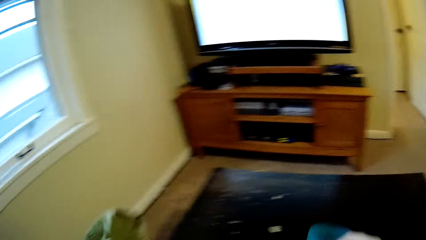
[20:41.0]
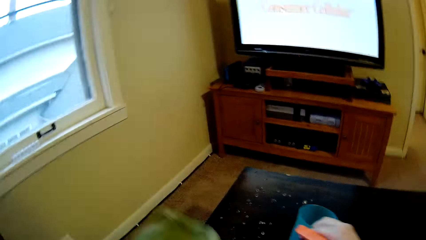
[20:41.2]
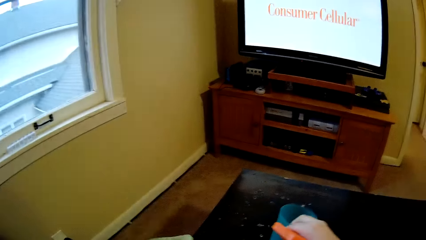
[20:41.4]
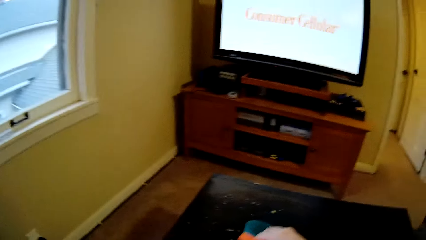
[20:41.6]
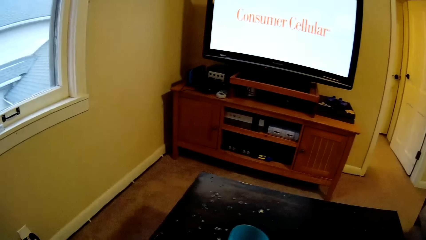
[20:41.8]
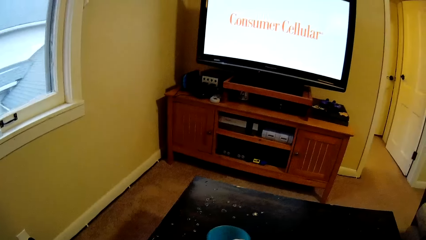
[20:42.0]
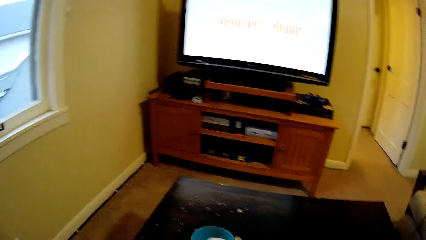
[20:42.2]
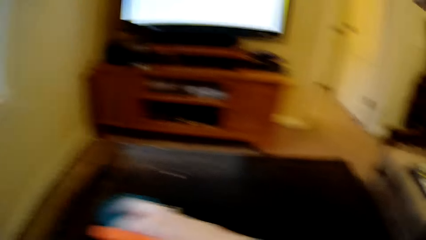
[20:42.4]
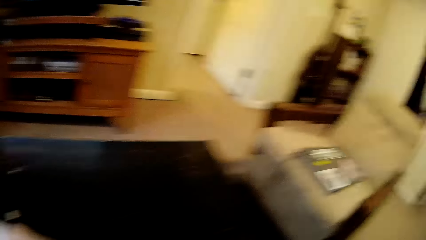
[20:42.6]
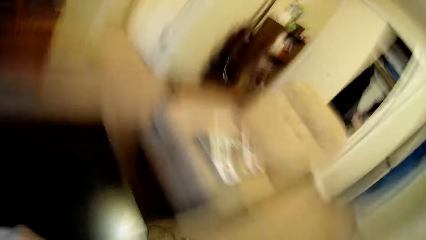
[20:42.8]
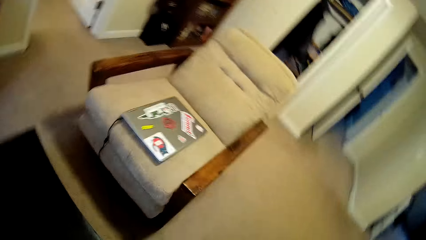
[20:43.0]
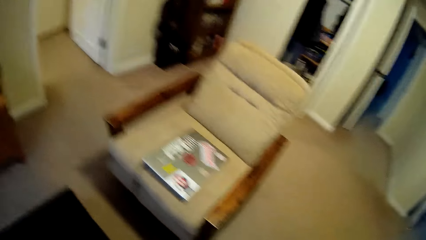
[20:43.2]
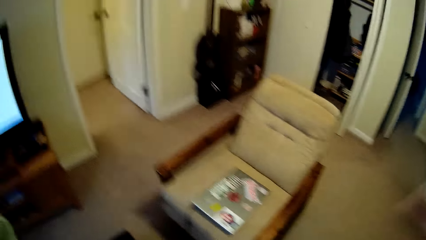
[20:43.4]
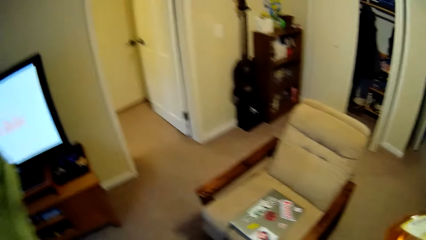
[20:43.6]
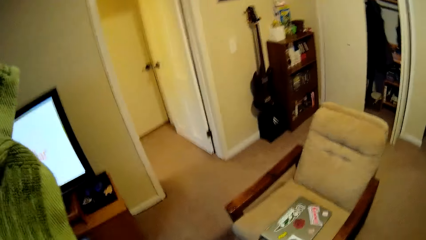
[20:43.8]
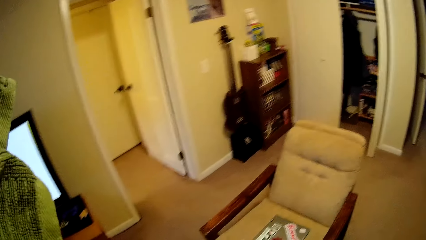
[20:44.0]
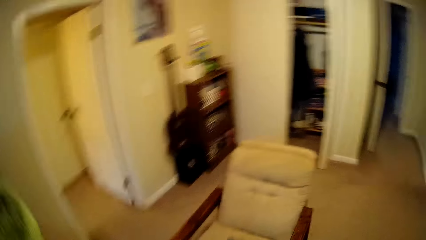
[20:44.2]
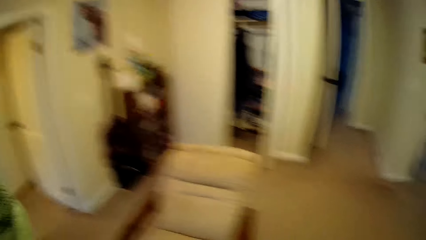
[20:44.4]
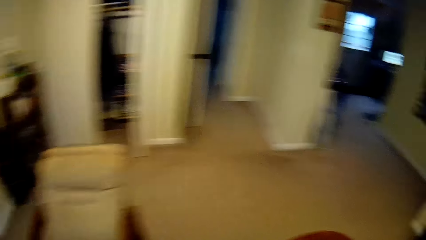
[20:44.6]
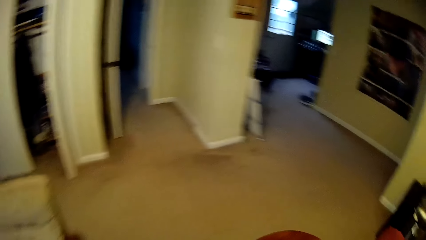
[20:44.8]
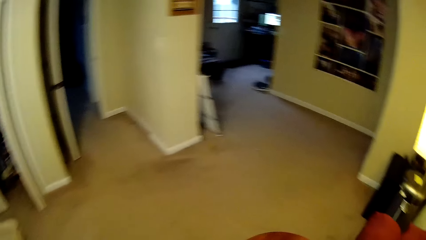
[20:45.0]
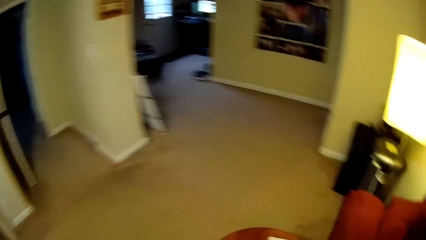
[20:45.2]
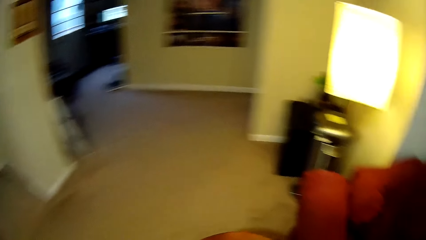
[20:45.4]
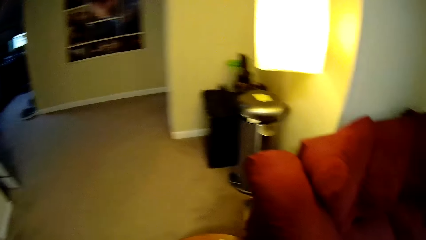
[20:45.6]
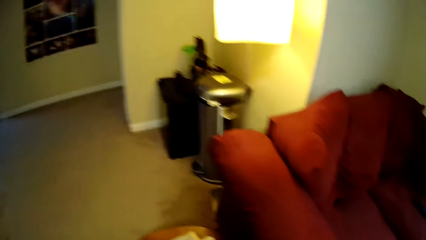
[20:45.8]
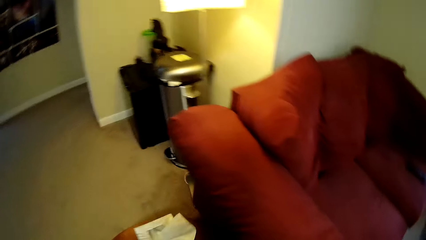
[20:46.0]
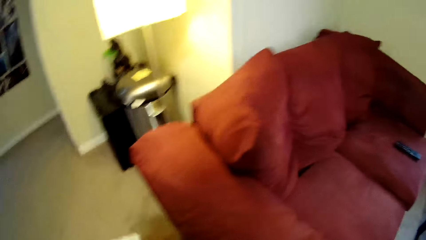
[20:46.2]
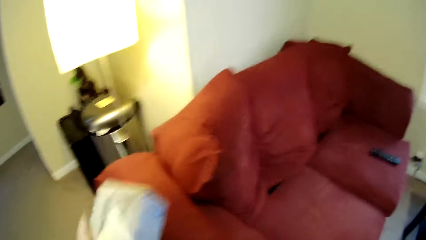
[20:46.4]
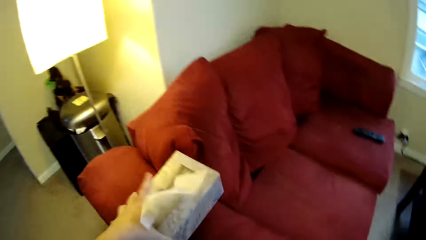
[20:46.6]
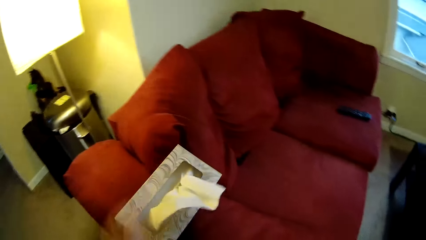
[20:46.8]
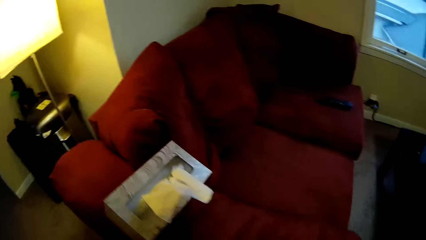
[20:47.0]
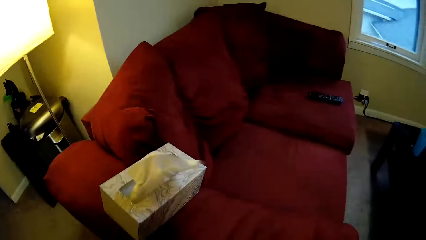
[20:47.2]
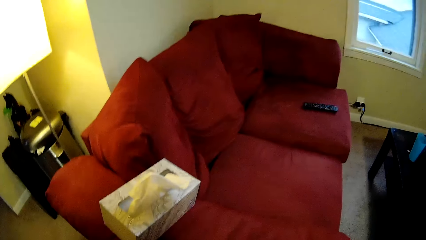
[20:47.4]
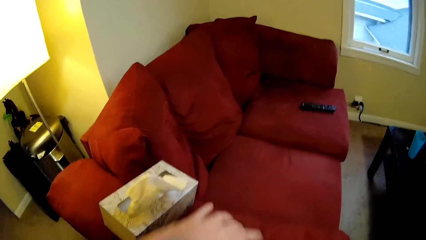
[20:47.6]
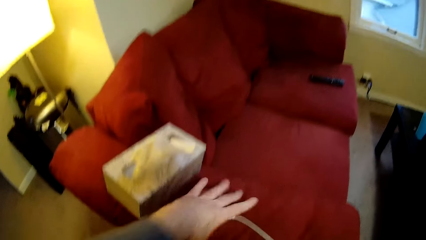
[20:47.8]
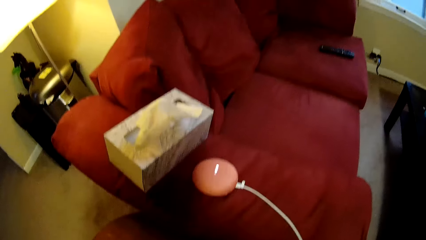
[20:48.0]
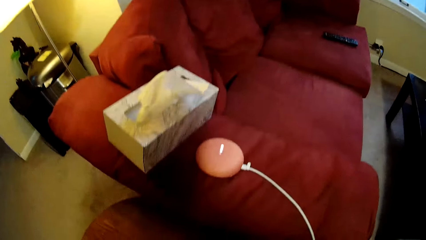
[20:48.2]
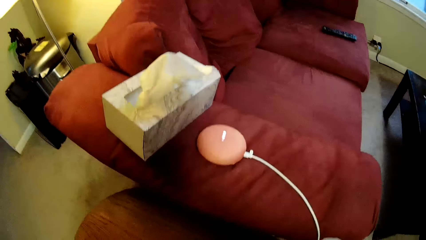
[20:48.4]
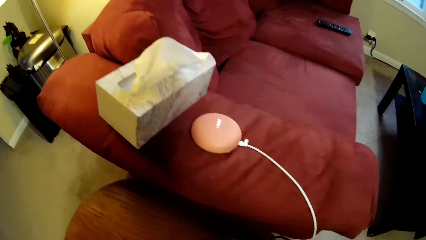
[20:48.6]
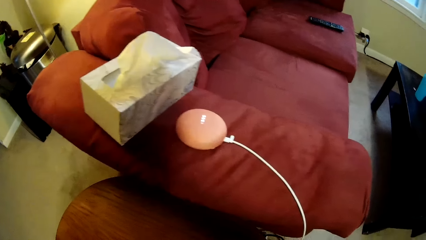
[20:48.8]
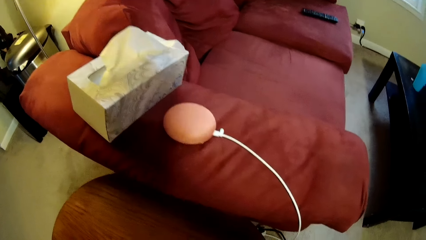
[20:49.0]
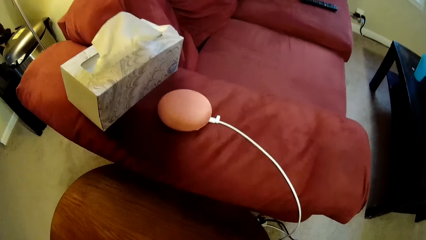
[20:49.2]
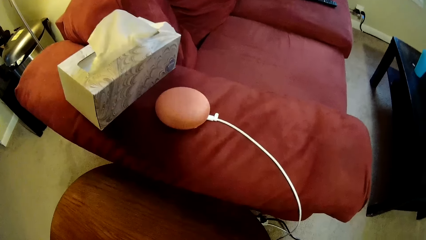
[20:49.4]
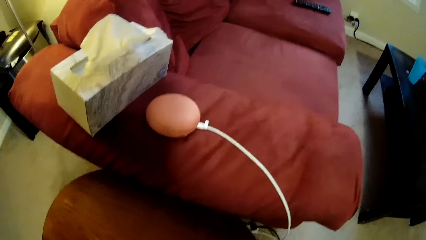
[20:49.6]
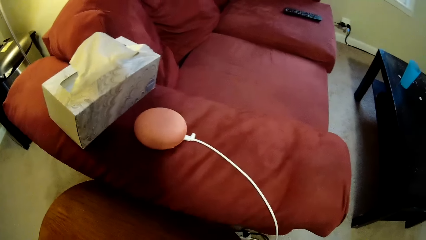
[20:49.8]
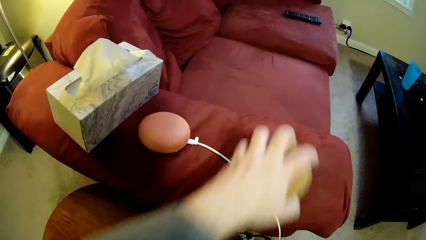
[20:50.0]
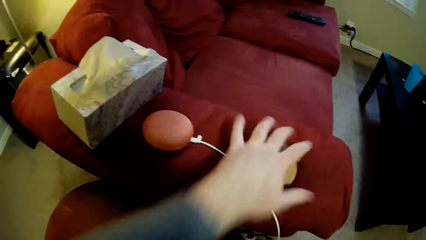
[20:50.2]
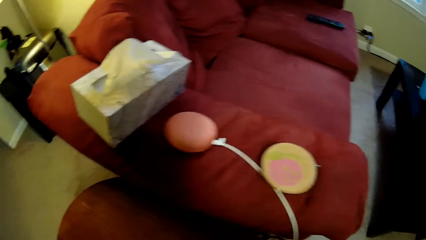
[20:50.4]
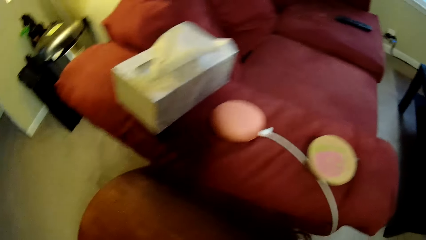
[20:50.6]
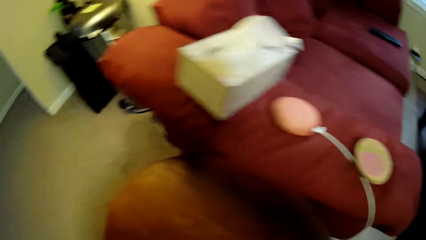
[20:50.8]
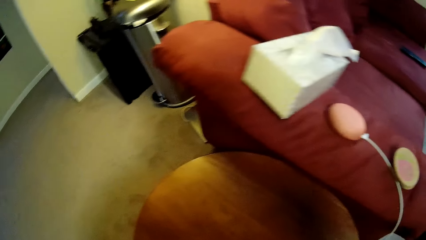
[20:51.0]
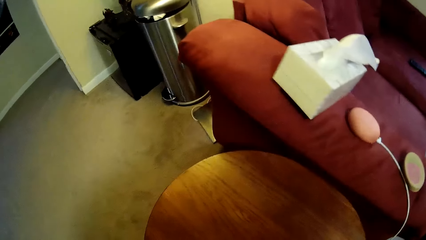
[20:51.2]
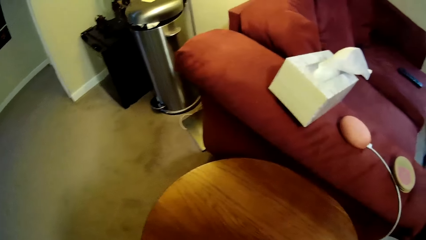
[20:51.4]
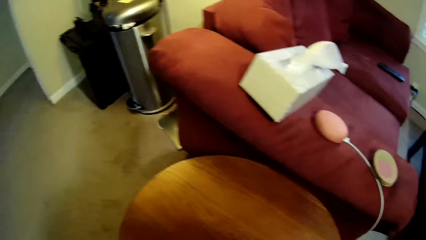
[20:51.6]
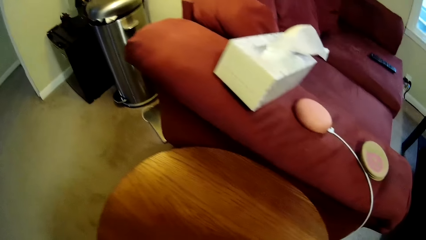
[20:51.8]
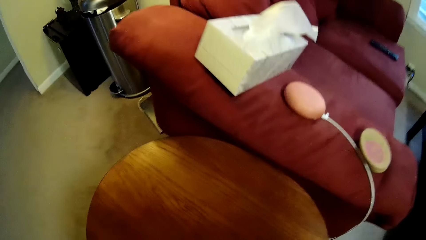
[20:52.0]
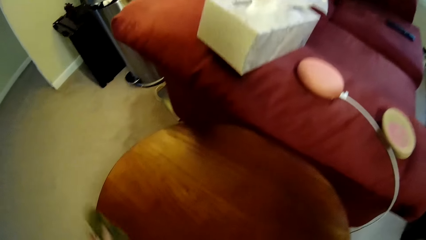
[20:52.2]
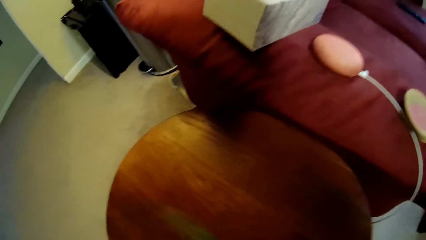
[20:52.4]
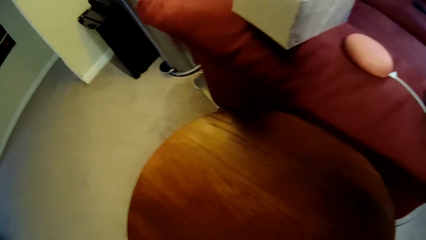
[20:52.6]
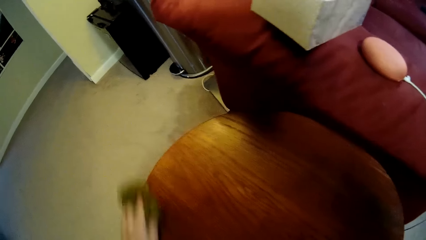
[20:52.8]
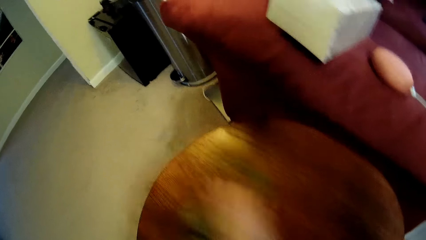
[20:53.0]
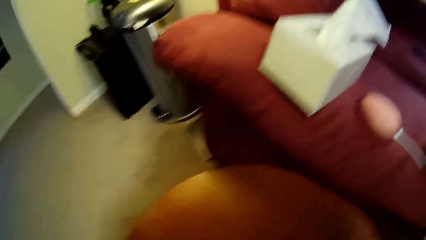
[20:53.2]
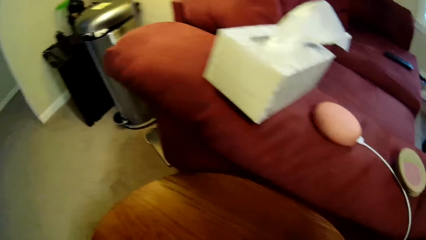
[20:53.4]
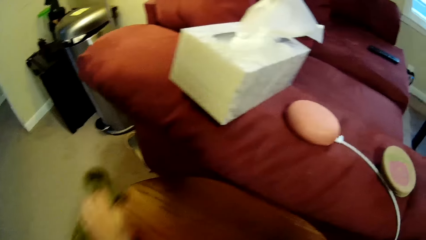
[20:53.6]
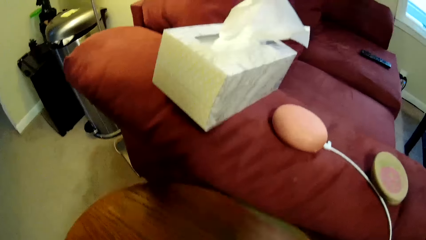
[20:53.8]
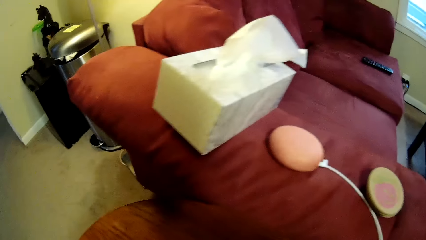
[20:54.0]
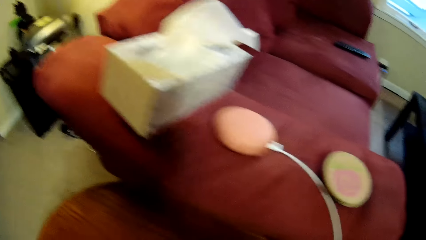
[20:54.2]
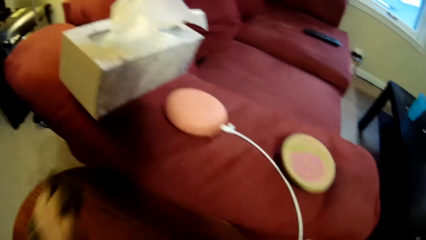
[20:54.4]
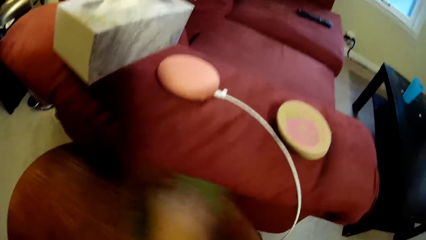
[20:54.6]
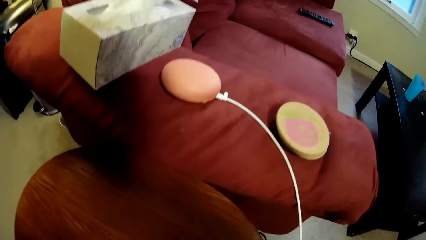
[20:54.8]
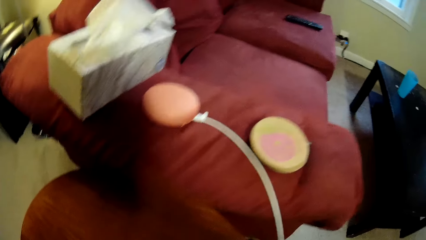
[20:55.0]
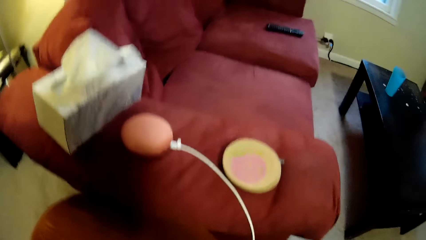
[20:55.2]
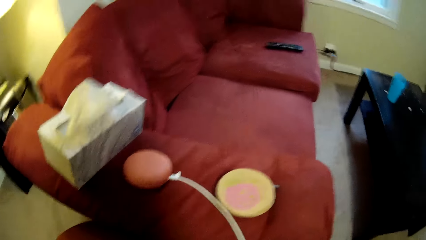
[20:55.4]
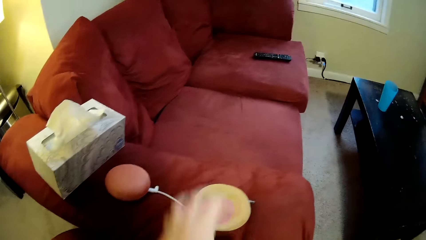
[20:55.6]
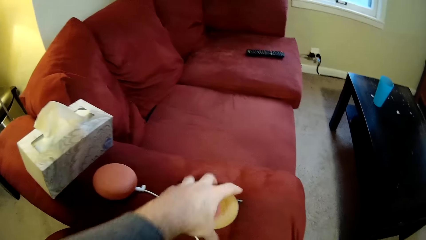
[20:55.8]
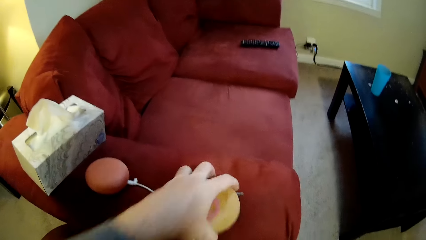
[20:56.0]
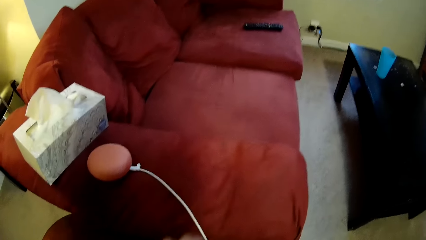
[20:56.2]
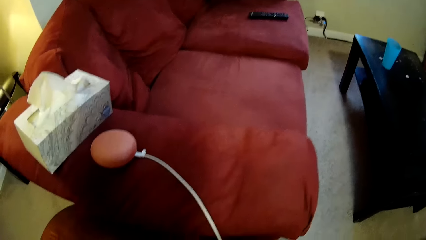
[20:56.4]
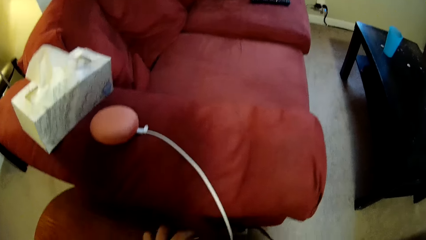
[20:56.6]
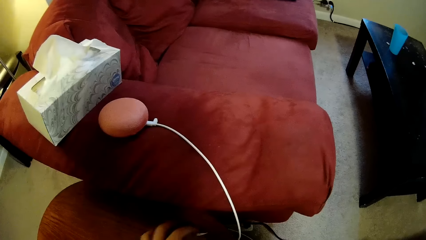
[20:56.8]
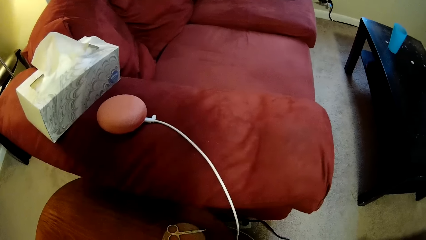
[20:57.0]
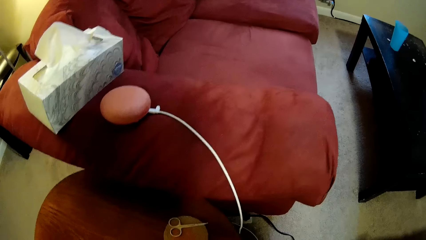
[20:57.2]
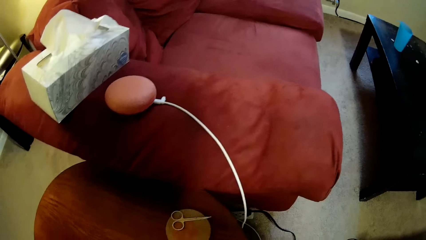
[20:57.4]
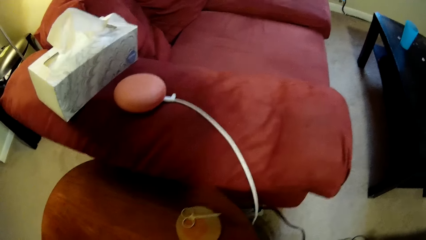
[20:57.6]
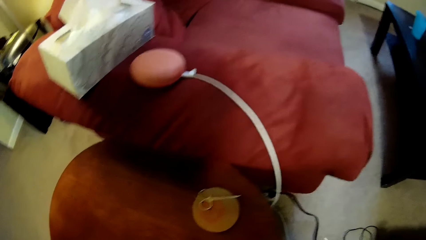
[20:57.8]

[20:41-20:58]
The camera wearer places the tumbler on the table. They walk in the room. They fix the camera. They place the serviette box on the sofa. They place something on the sofa. They pick a coaster. They place the coaster on the sofa. They spray the table. They wipe the table. They pick the coasters. They place the coasters on the table.
